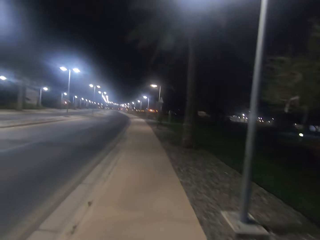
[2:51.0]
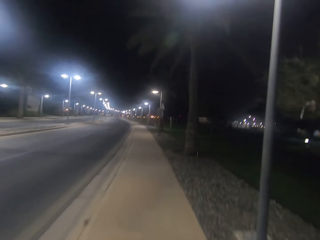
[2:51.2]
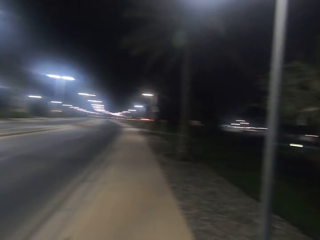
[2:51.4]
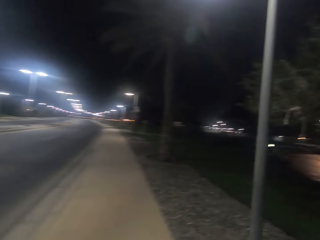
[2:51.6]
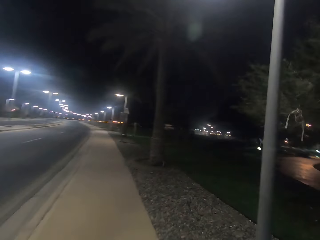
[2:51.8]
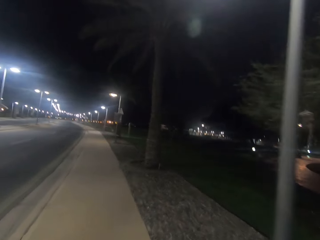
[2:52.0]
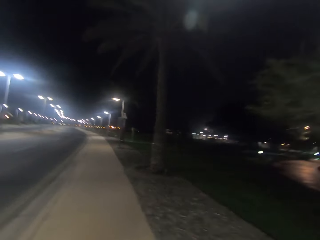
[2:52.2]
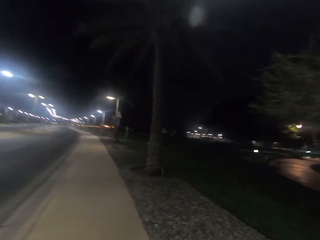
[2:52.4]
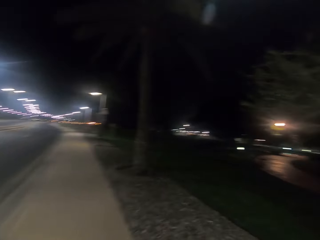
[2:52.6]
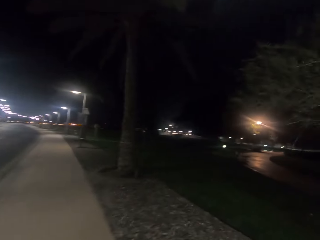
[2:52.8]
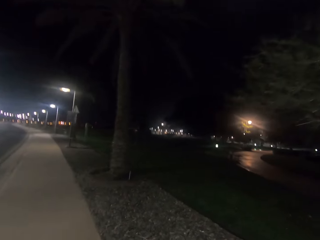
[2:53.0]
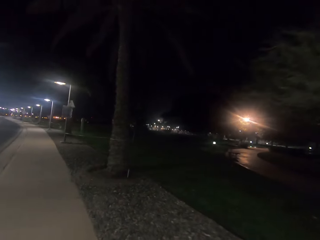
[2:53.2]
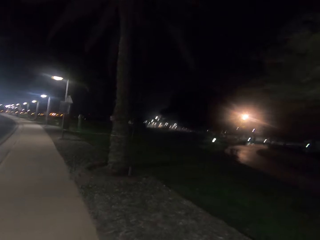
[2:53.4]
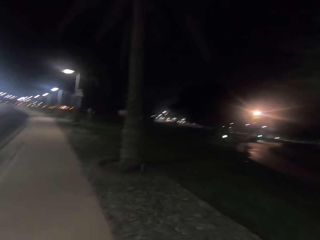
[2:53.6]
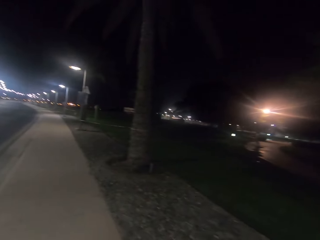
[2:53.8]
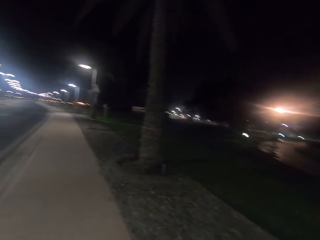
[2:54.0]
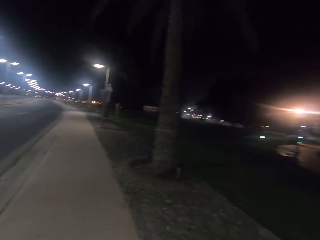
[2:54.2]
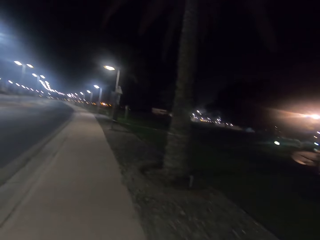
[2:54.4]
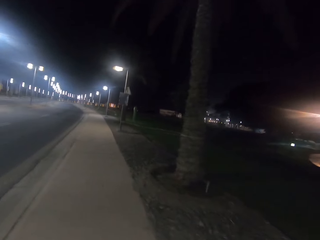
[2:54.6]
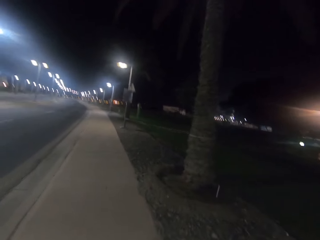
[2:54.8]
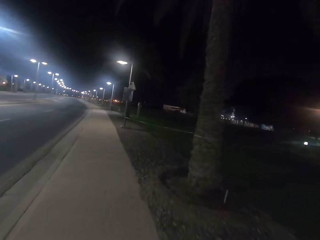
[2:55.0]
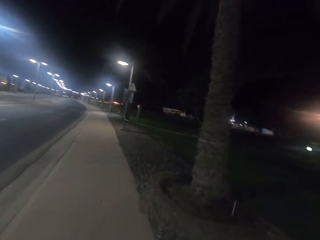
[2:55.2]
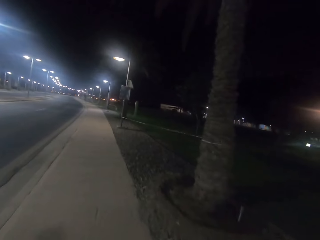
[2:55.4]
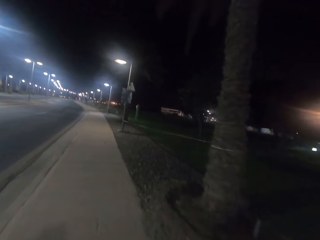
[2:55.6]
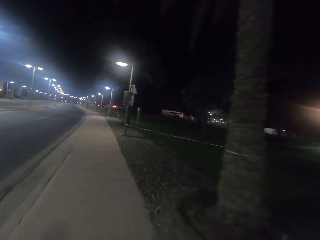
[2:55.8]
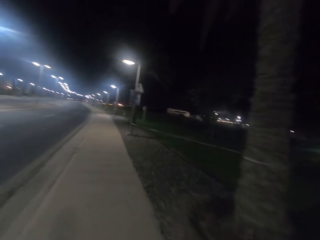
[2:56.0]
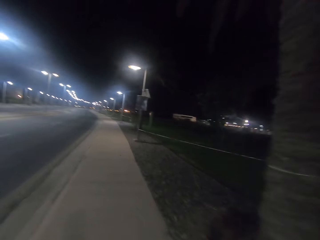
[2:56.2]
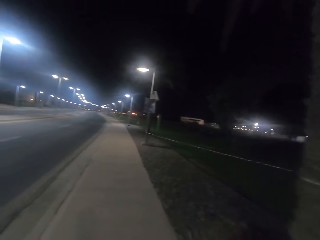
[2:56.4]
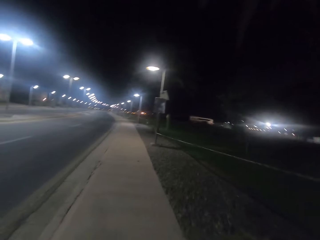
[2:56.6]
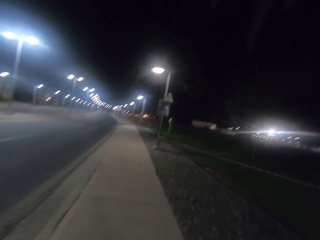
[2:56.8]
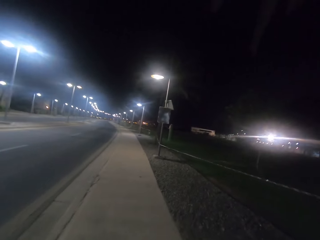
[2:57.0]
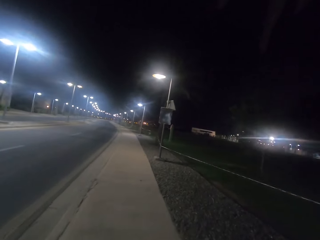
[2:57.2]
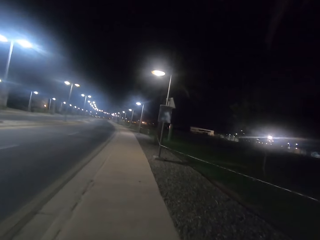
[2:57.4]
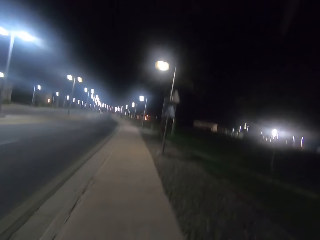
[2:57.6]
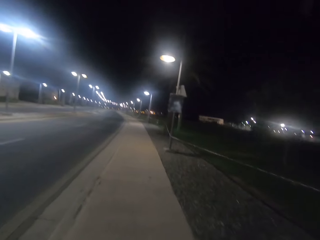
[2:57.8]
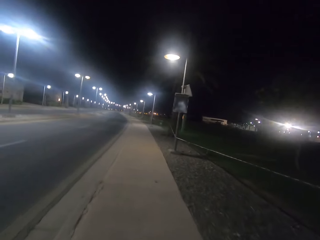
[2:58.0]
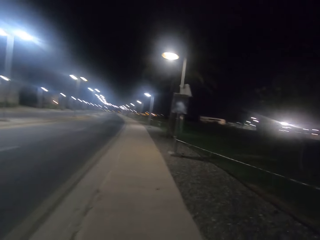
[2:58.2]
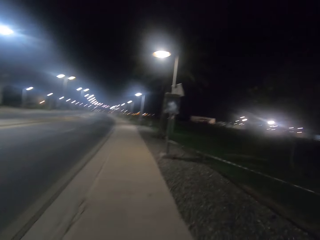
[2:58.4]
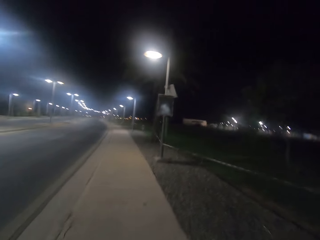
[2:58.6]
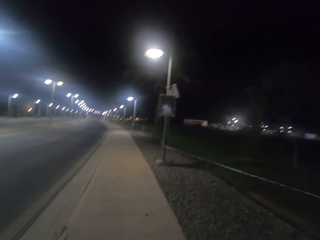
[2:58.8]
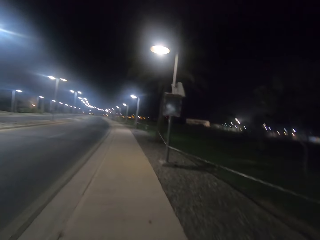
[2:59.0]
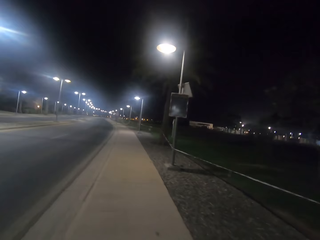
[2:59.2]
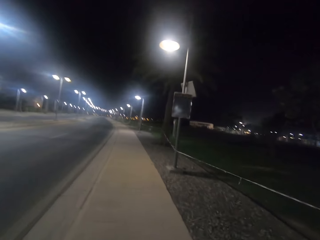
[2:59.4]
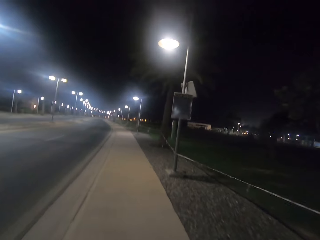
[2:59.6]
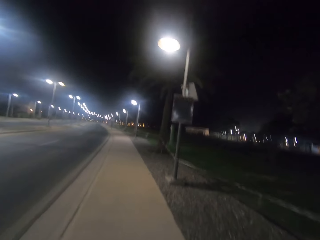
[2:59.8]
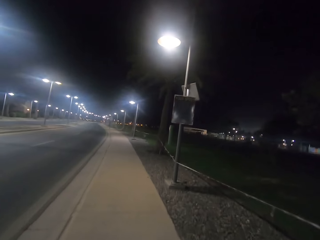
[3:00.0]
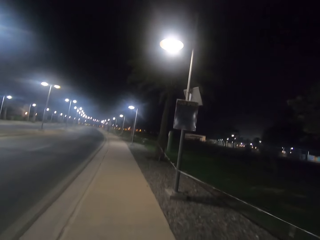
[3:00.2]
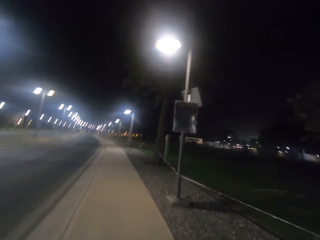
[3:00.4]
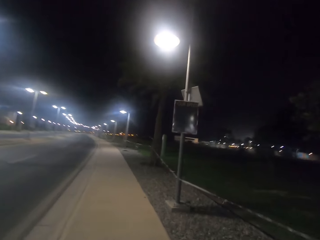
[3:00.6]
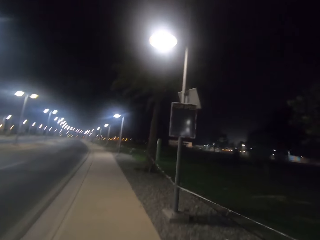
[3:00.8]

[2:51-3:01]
The camera wearer walks past a street light on the sidewalk. They walk past a tree on the sidewalk.

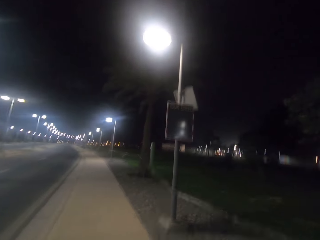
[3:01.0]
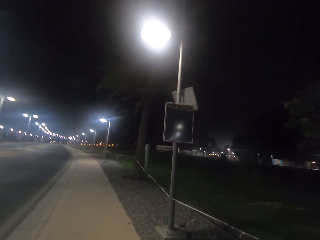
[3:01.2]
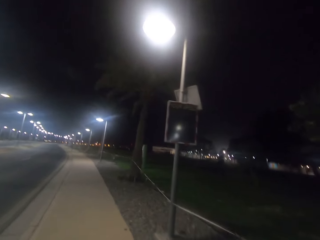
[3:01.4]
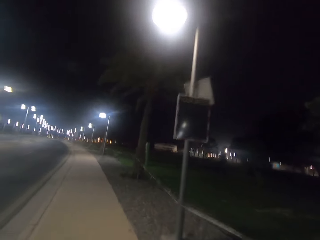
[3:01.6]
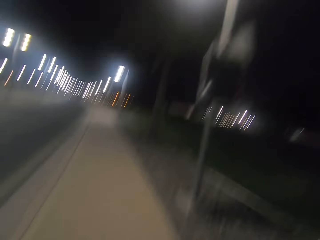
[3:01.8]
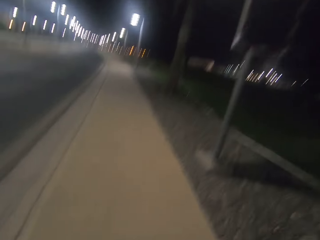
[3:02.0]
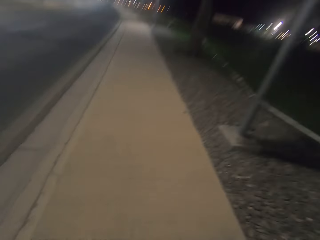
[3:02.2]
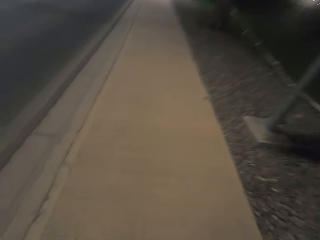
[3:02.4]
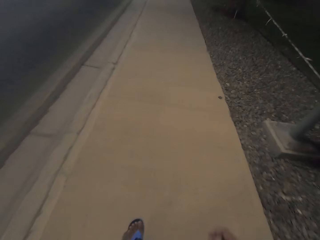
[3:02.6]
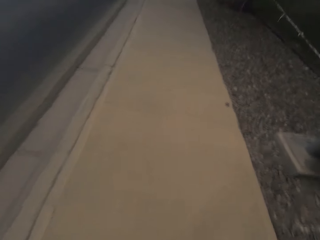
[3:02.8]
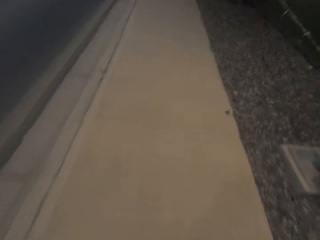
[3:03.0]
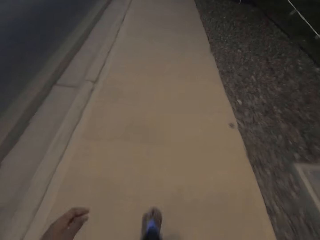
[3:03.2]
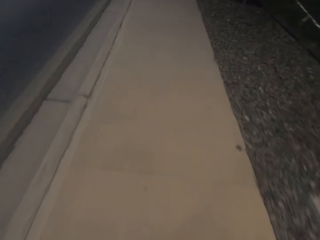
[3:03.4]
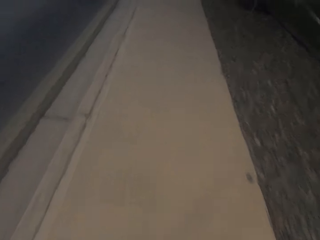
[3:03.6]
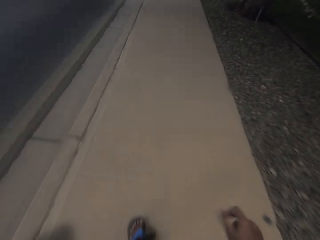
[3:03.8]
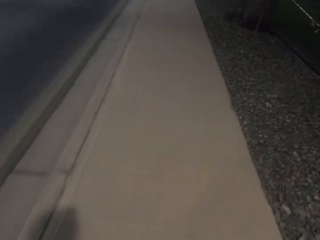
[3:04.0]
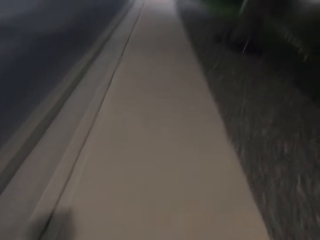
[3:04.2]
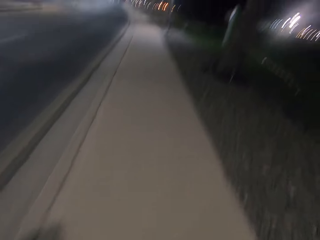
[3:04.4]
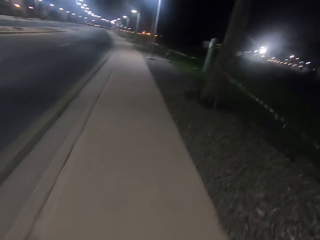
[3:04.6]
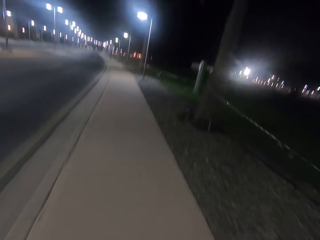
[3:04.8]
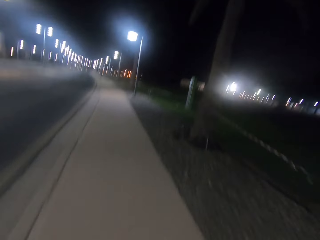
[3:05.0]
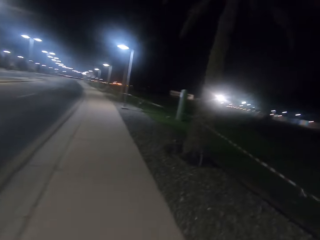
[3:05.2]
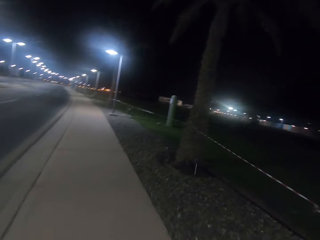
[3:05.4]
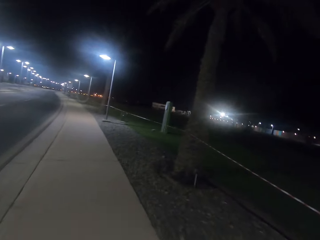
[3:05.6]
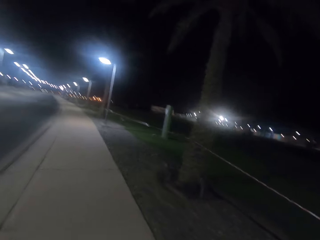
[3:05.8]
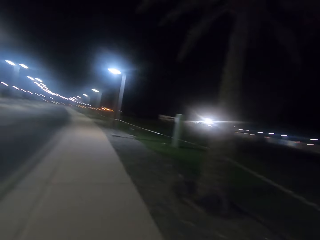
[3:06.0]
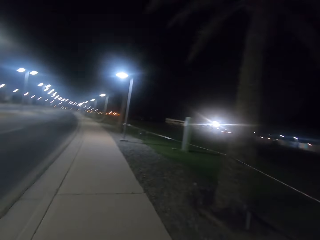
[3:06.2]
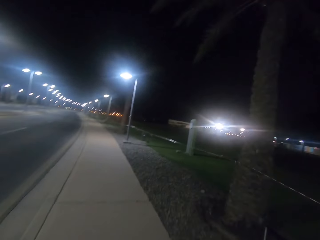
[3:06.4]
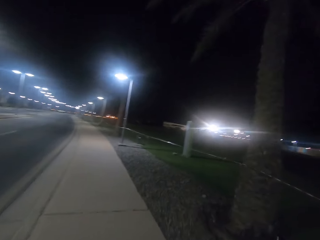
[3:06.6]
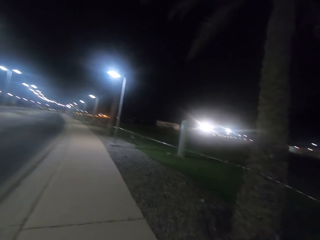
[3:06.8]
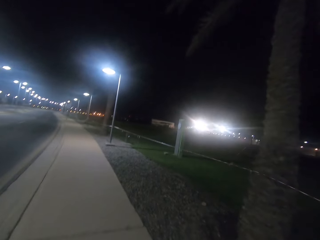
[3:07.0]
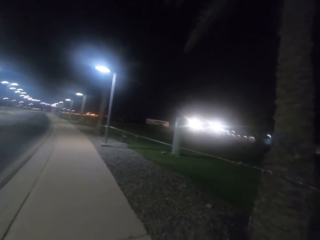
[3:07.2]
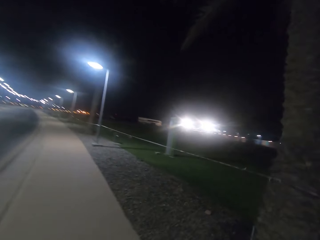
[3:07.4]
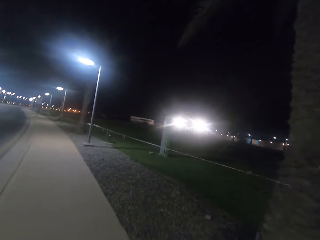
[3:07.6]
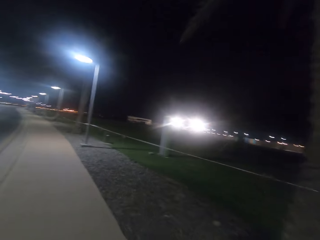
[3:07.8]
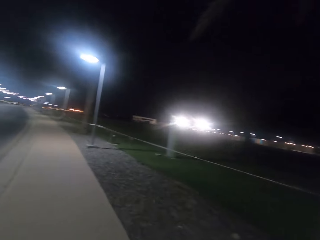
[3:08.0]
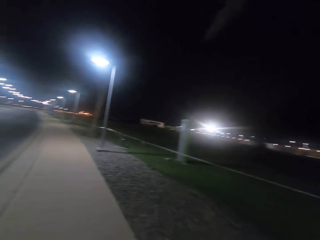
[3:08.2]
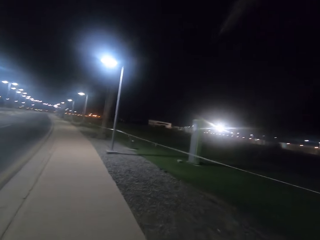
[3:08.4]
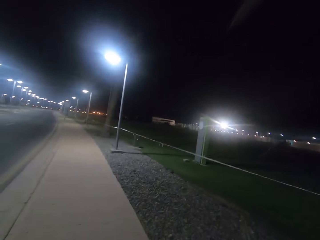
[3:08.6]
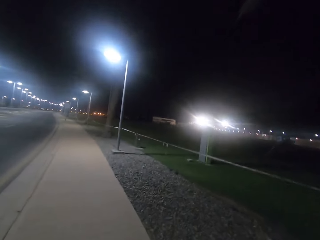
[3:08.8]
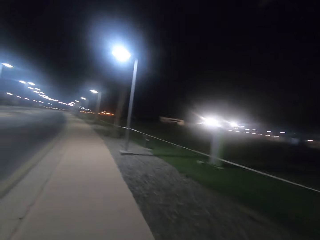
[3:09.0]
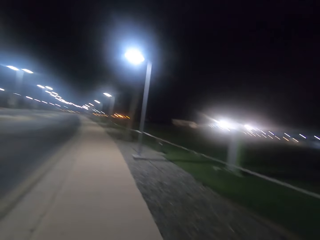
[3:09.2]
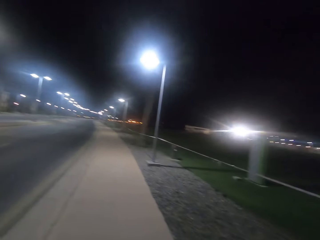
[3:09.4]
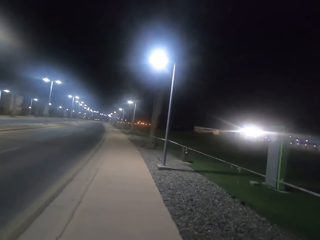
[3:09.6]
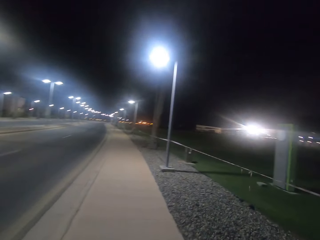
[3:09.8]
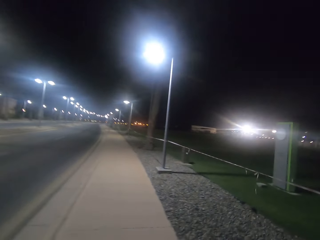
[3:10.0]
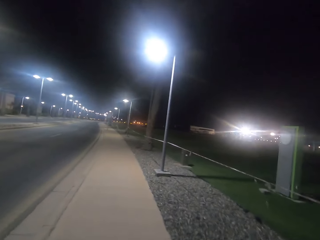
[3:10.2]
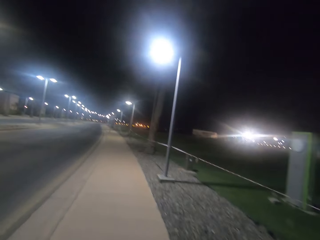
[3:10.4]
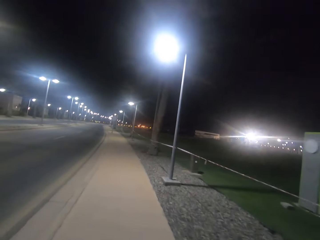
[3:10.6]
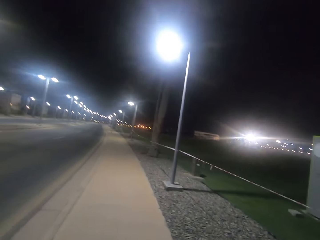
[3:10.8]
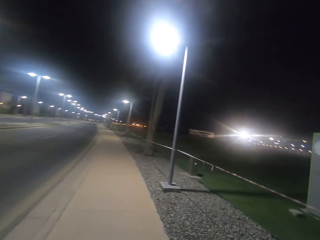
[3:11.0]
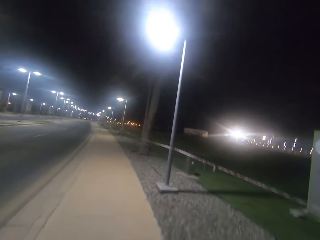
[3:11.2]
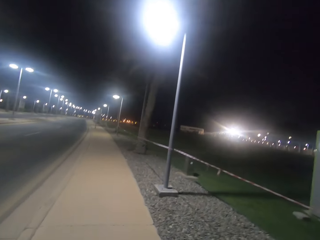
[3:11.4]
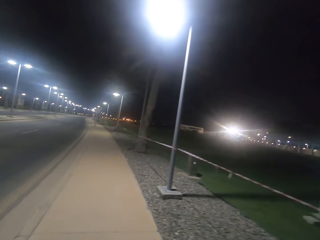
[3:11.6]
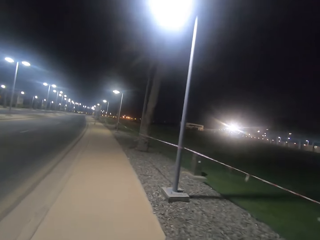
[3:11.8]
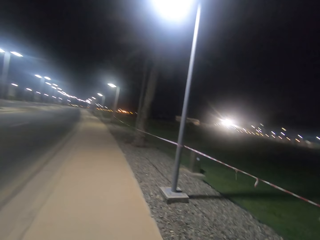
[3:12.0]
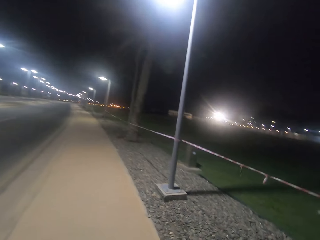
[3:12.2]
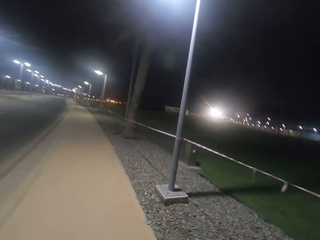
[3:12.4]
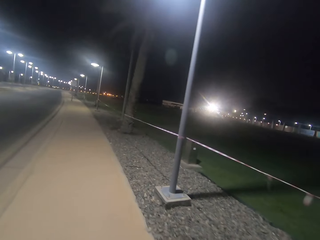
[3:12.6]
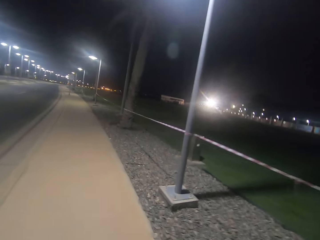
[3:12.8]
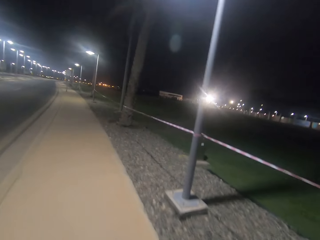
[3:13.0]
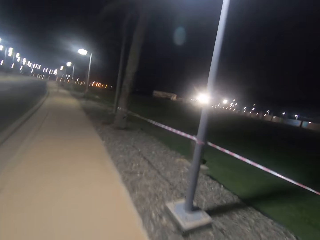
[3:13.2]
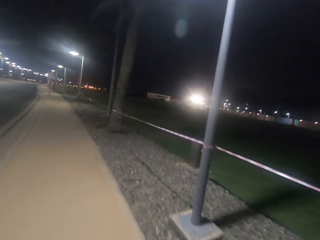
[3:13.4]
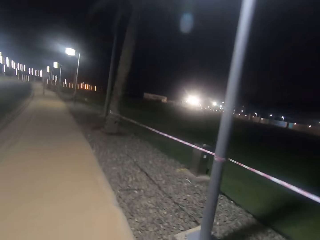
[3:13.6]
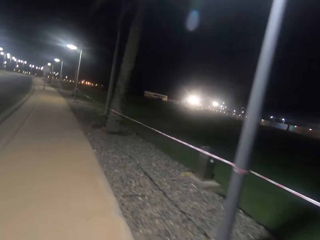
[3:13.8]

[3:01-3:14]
The camera wearer walks past a street light on the sidewalk. They walk past a tree on the sidewalk. They walk past a monument structure on the edge of the road.
